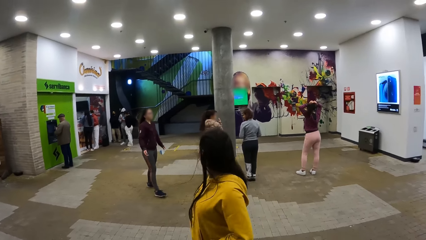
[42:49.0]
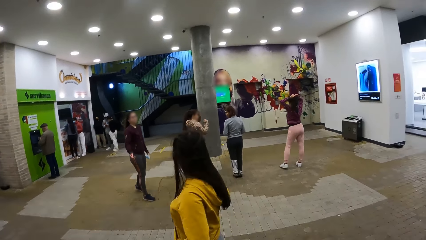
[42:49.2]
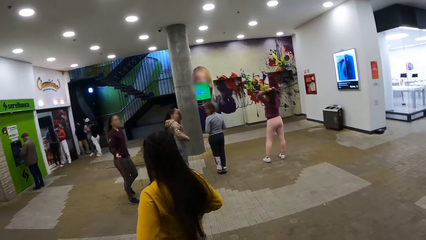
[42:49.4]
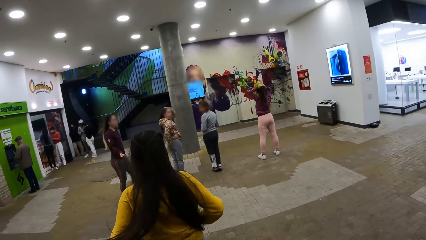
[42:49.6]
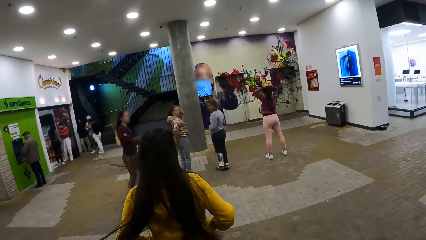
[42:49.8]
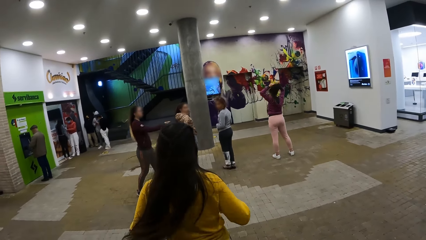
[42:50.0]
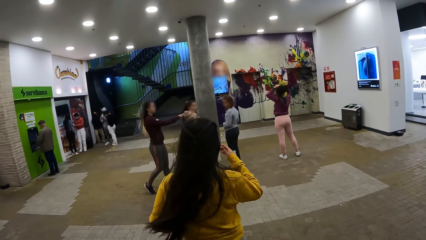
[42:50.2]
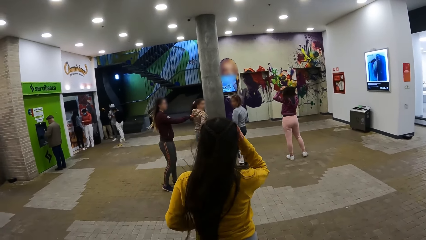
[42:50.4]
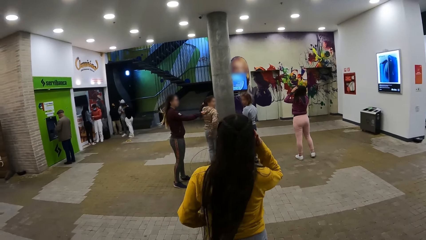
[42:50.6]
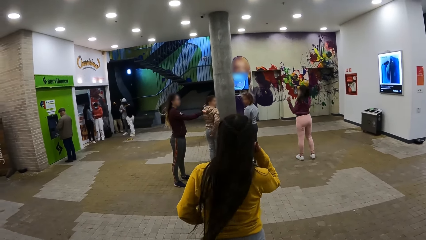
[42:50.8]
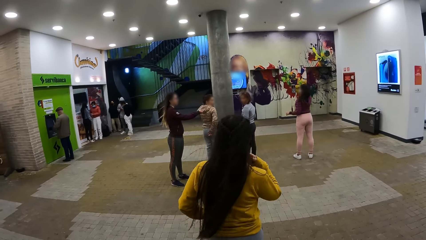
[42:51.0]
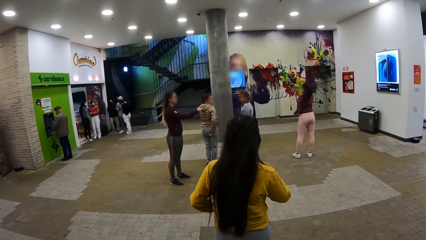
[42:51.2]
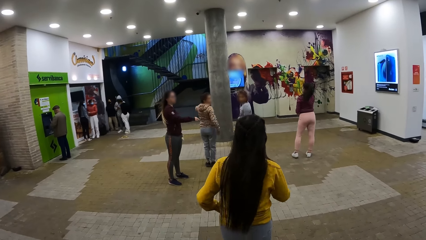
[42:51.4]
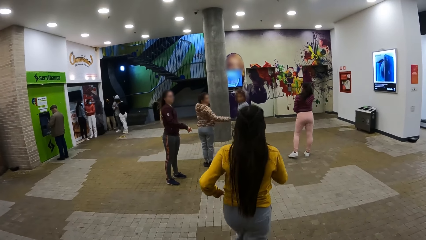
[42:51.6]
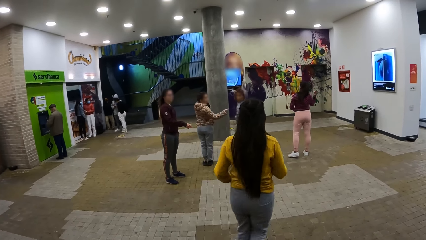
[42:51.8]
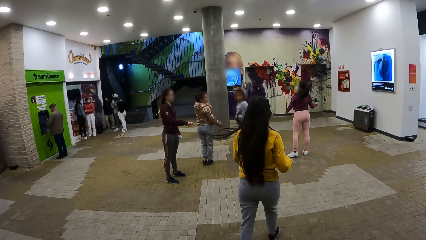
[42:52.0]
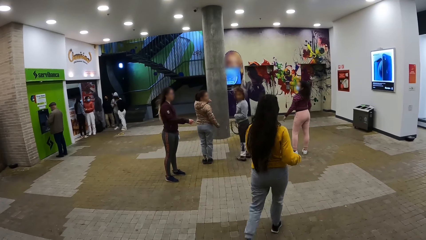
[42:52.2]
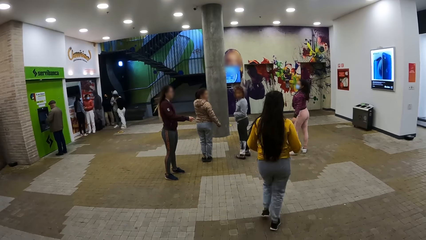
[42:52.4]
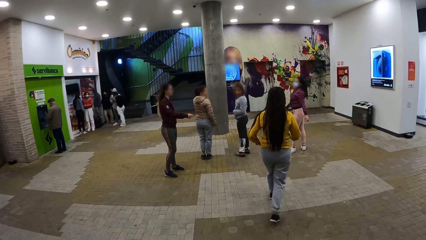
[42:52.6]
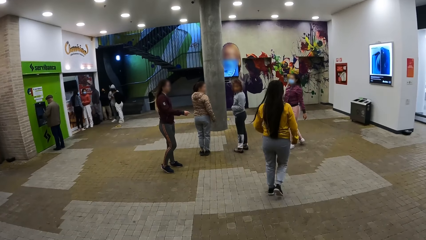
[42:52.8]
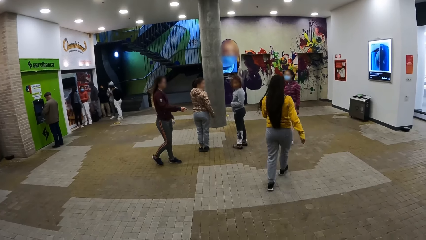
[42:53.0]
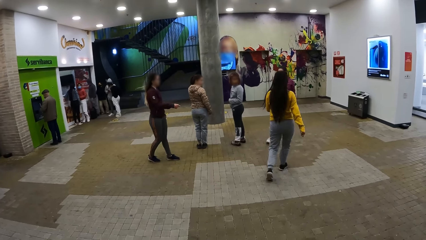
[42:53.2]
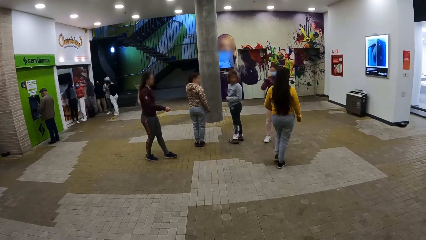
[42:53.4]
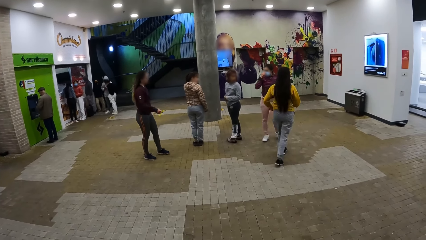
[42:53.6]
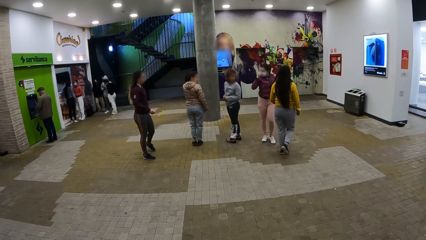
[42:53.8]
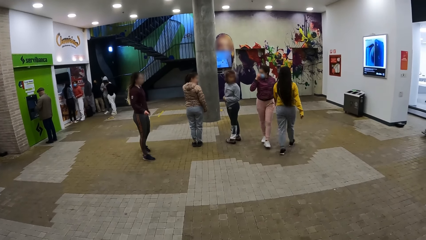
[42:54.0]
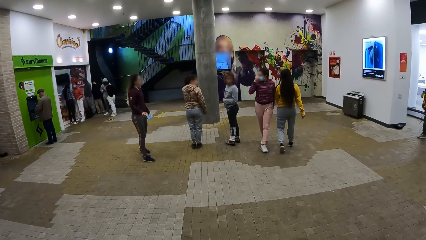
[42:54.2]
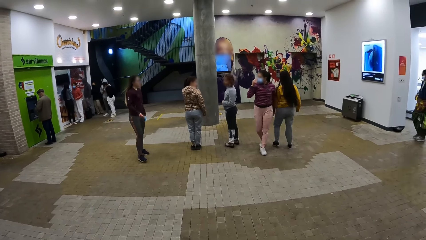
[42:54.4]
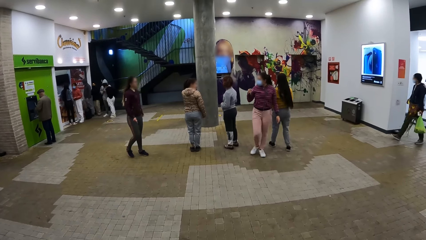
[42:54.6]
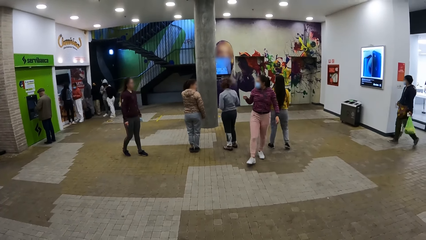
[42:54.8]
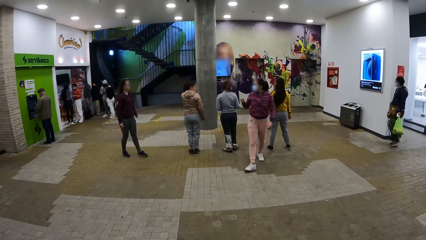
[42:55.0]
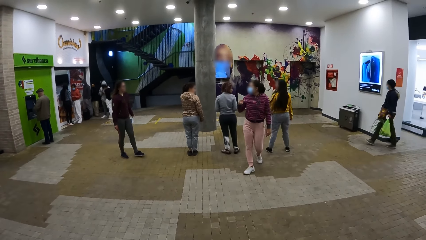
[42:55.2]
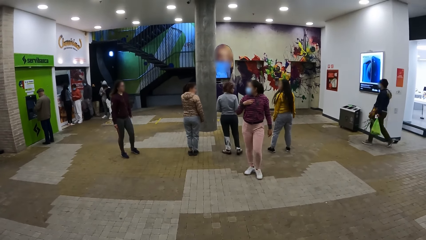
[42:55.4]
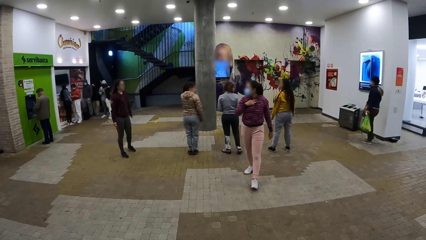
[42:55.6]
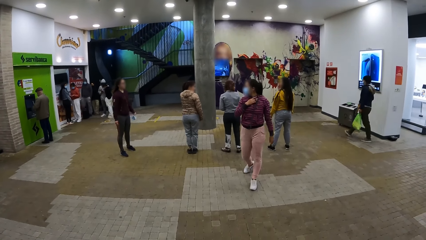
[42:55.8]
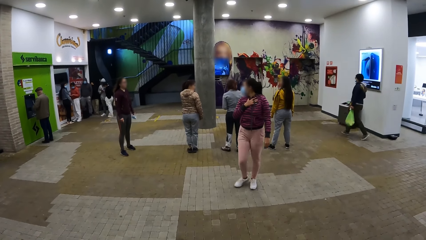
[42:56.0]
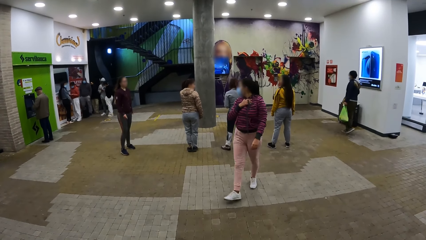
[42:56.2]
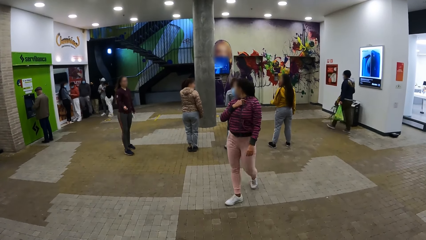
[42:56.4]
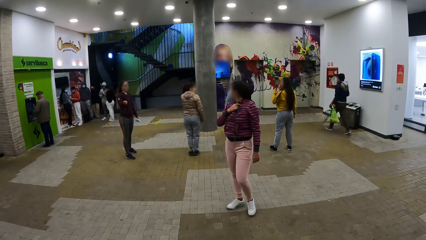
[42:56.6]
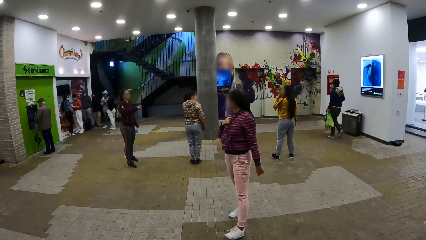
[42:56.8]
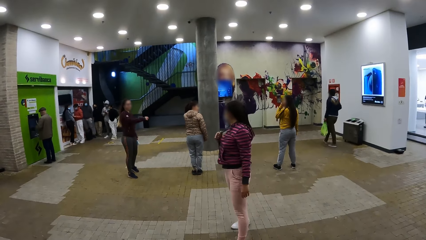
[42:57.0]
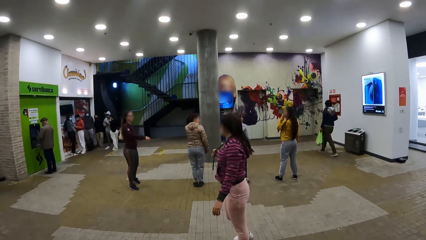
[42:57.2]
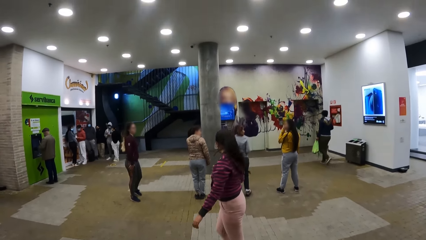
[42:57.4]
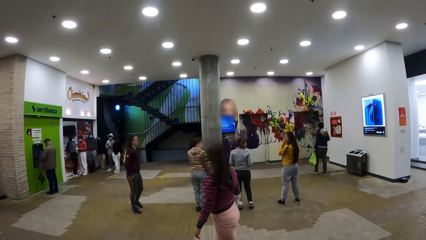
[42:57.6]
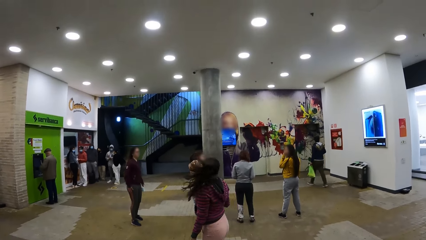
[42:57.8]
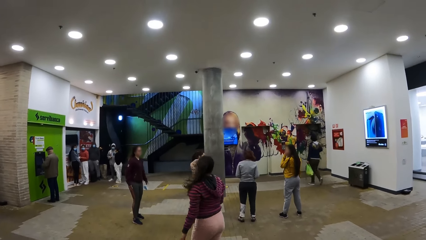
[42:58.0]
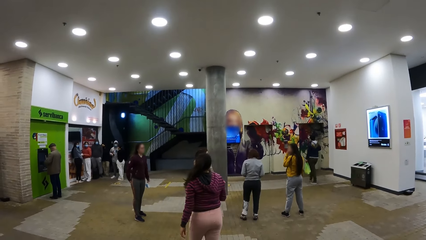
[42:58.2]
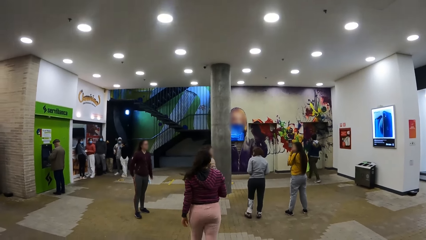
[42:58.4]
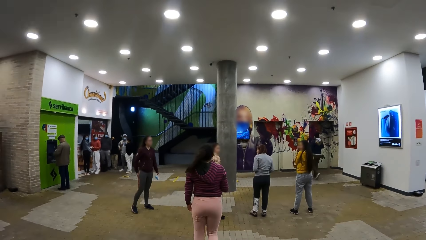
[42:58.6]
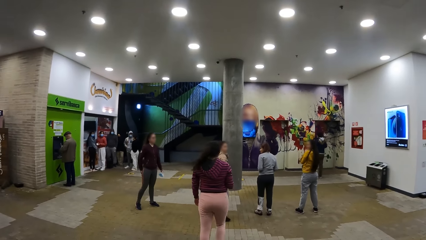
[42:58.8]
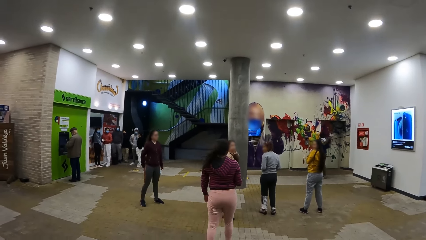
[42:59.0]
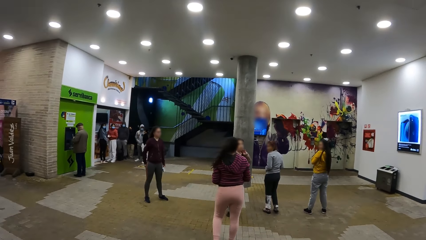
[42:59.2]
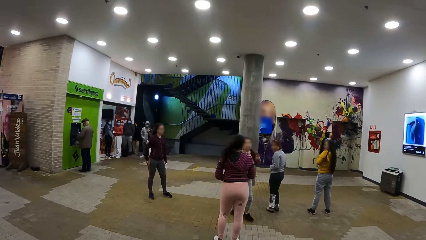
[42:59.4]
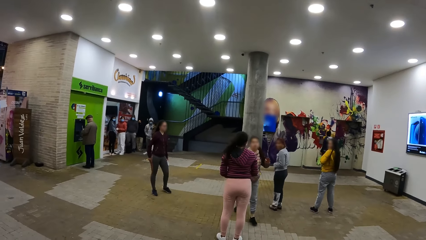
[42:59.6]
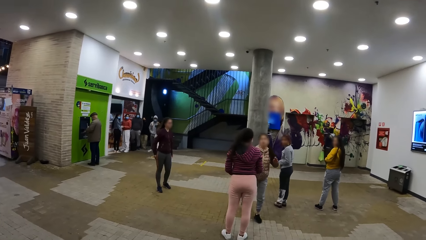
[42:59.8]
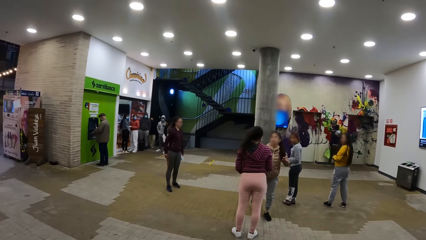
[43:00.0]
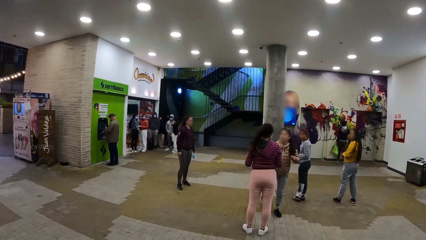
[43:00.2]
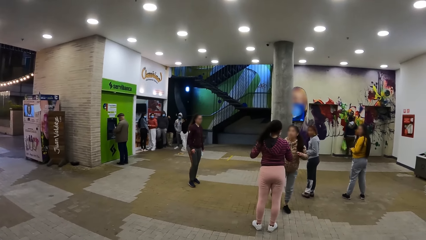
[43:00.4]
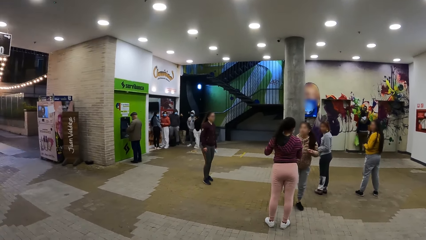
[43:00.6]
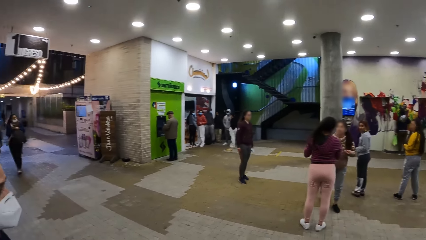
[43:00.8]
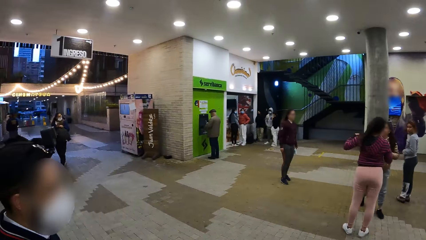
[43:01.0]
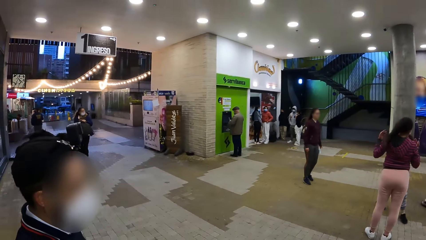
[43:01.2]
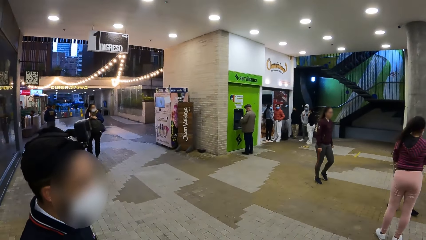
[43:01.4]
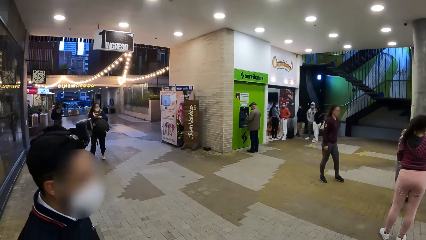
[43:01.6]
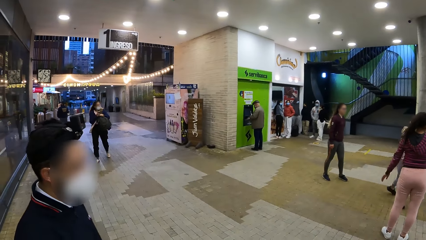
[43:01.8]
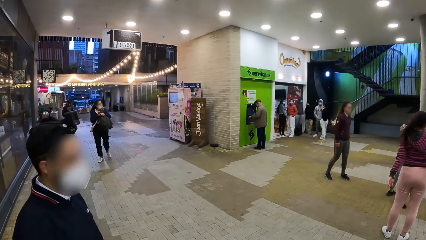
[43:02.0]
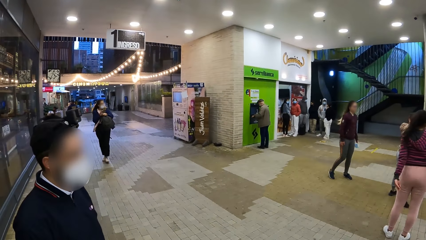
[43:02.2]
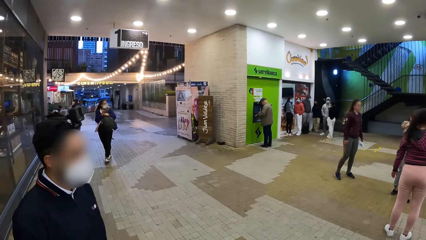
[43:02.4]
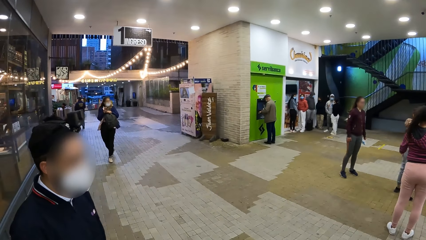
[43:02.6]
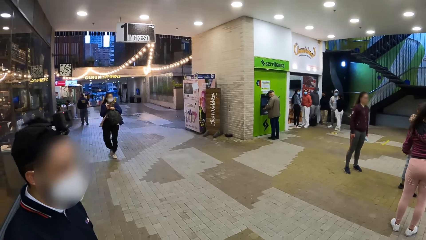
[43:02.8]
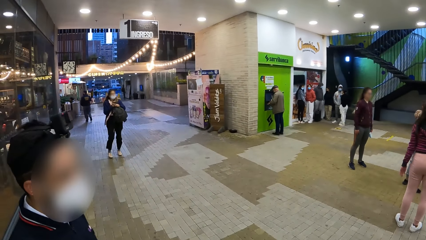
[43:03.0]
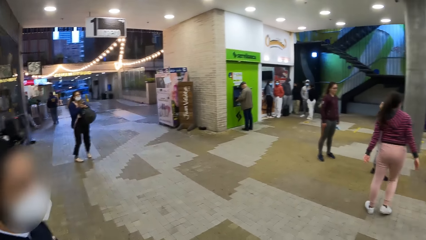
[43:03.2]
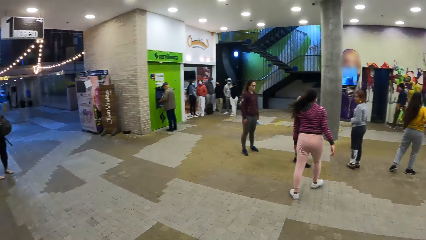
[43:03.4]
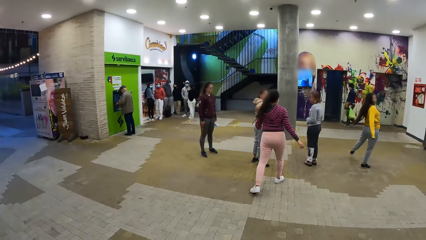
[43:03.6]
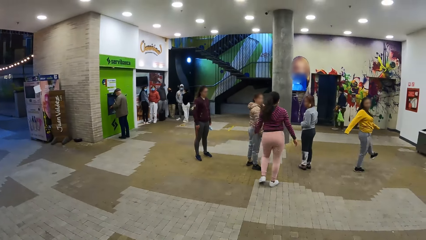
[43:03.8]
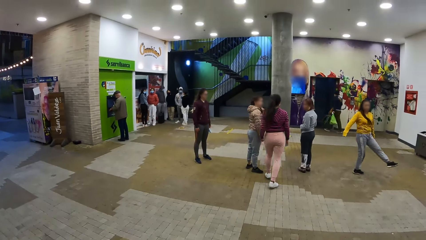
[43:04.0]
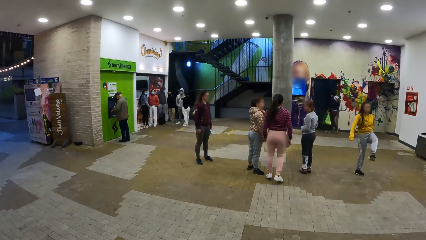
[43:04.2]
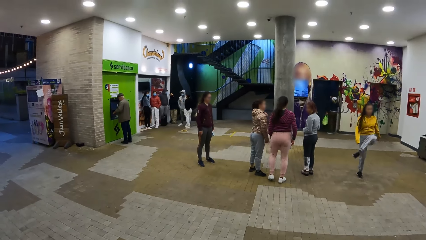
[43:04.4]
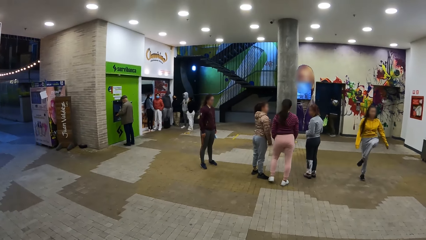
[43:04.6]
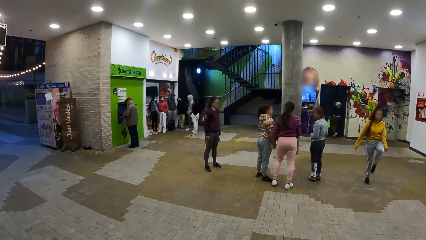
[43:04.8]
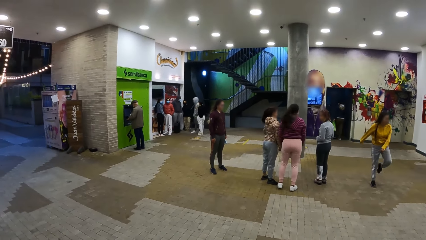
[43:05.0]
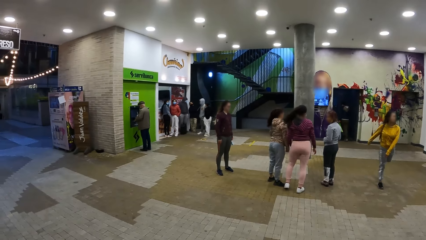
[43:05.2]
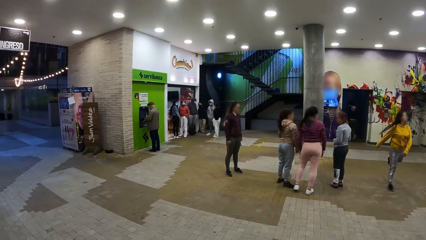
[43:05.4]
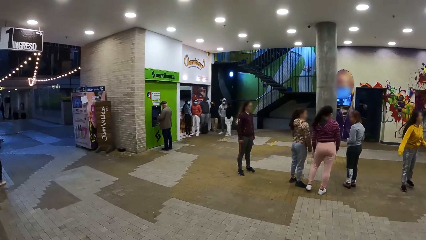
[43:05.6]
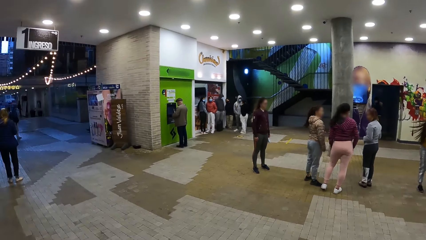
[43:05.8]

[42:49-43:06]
A girl turns towards the dancers, fixes her hair and walks towards the dancers. The camera wearer stares at the dancers. They turn towards a man and interact with the man. The girl dances.
